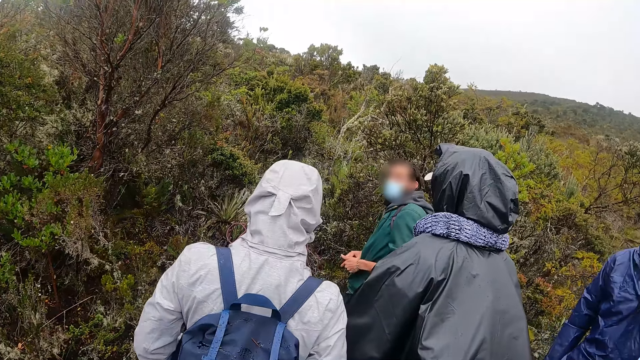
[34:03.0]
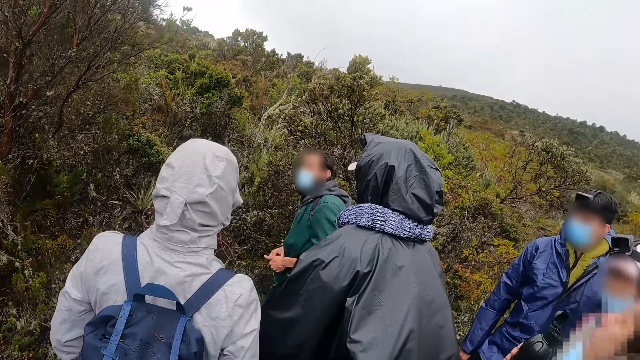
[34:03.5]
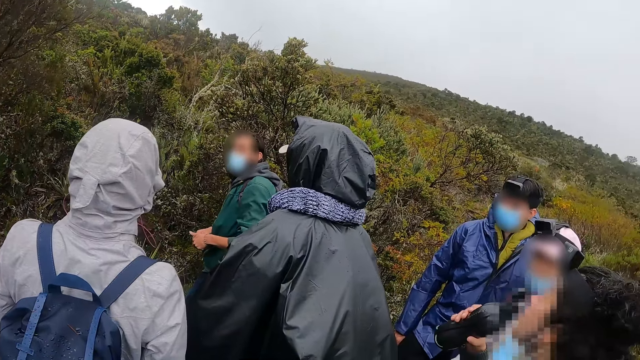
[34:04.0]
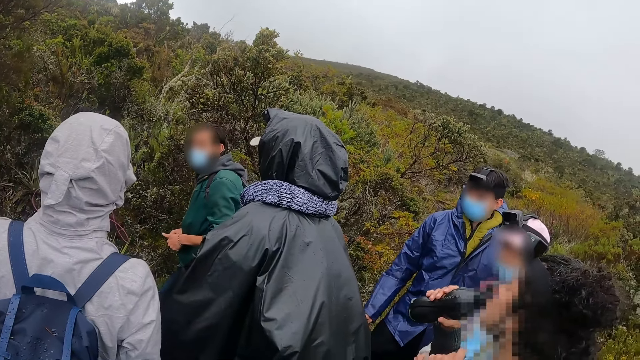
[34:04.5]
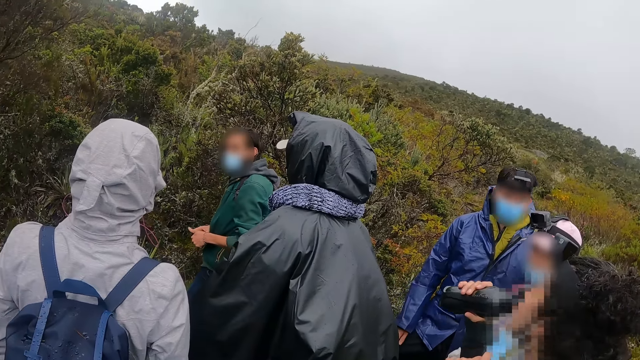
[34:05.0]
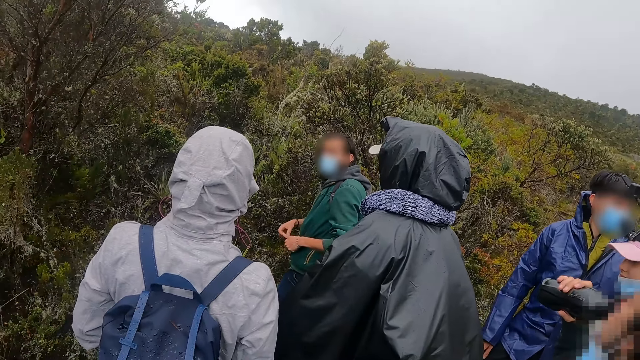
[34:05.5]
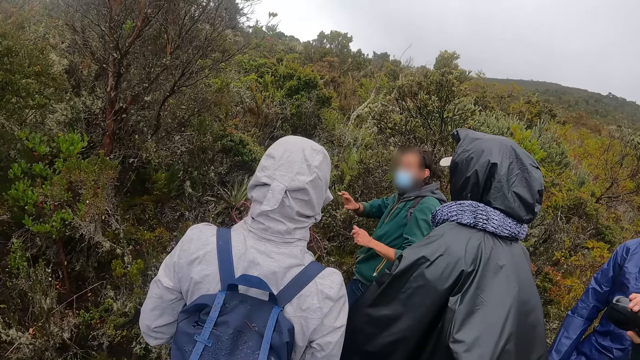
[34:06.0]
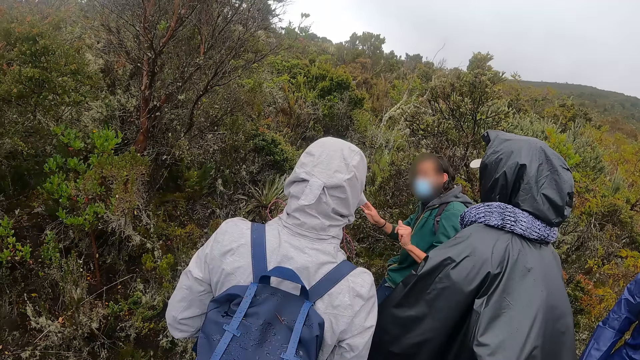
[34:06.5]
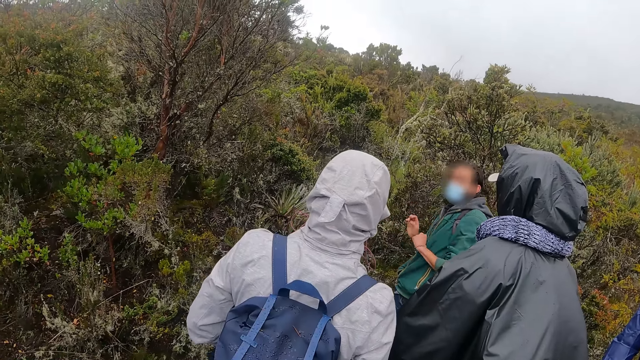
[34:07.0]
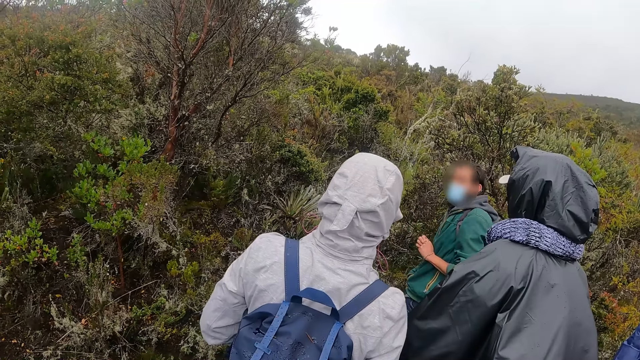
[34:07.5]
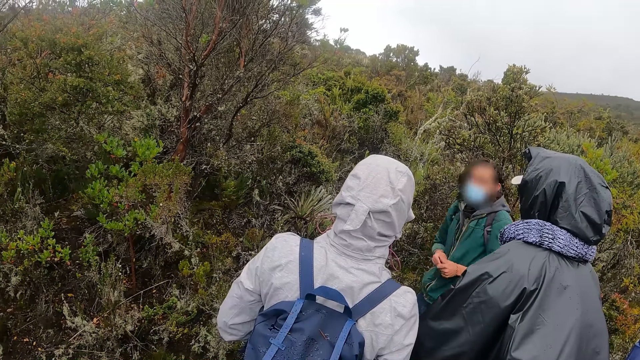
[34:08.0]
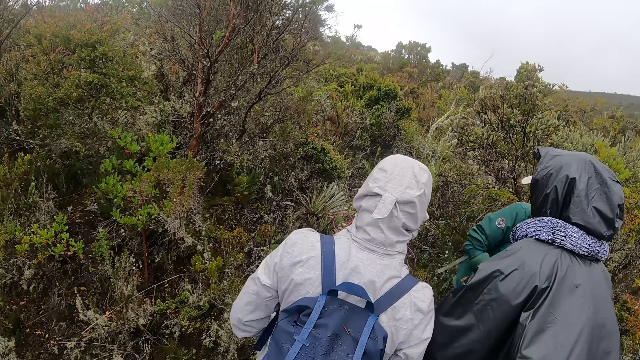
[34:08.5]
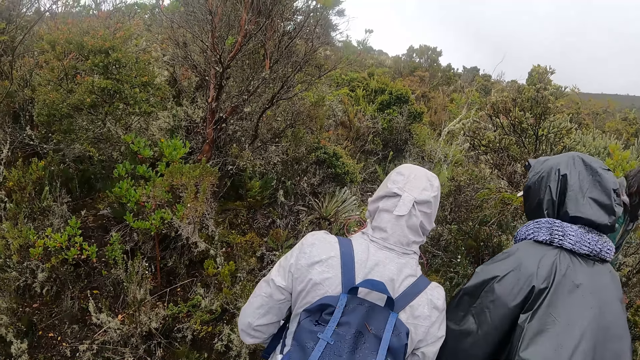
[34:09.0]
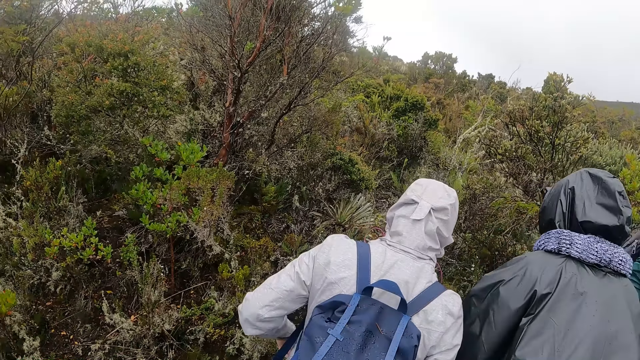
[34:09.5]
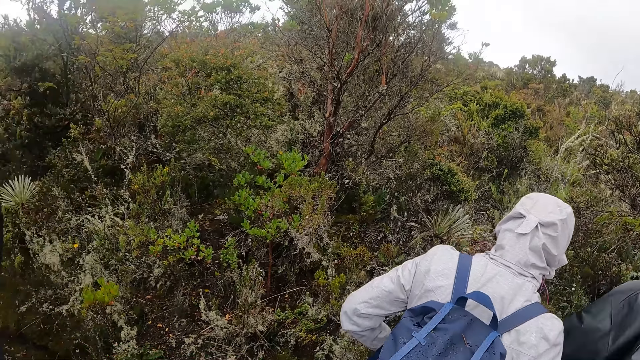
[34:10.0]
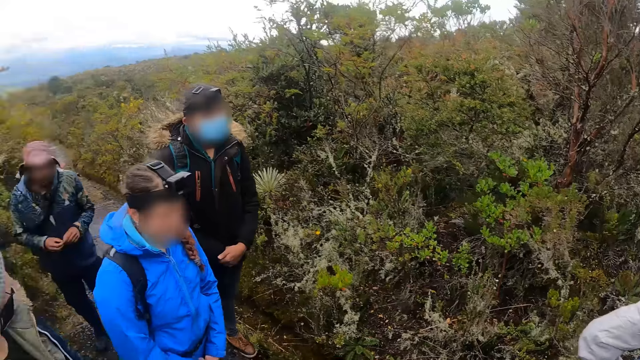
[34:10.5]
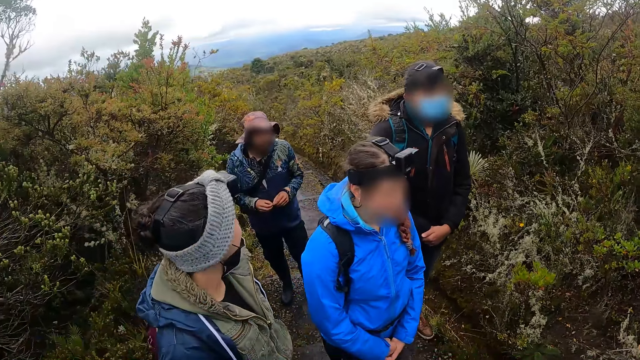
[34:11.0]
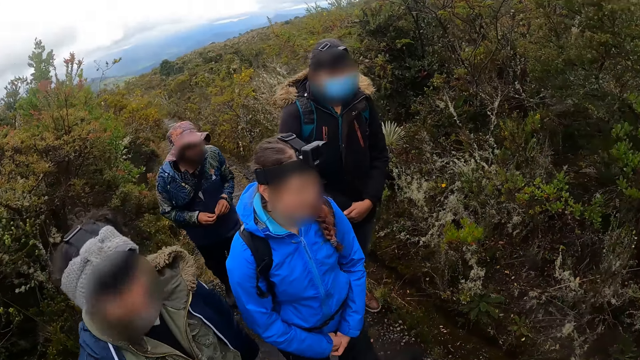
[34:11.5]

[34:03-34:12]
A woman drinks water from a bottle with her right hand.

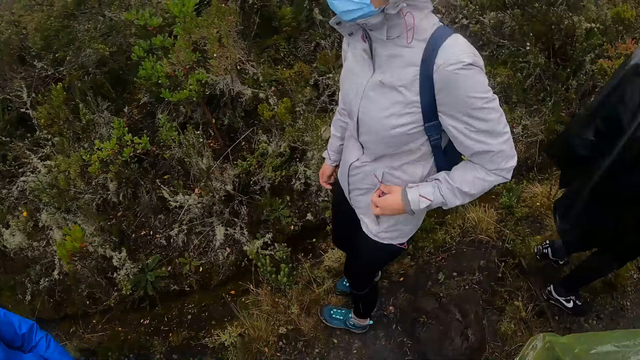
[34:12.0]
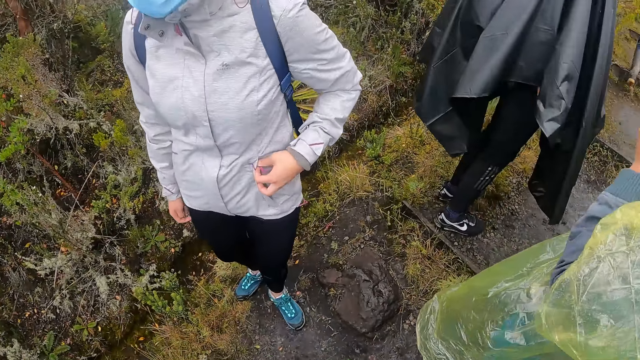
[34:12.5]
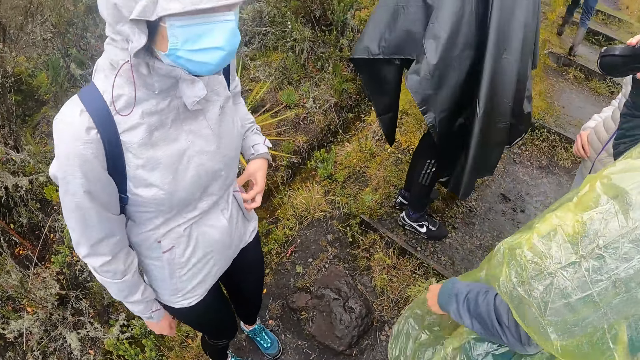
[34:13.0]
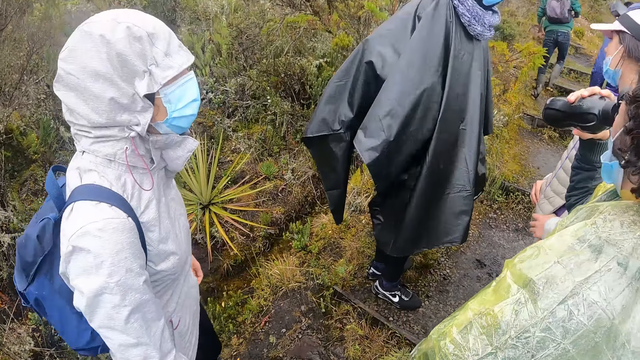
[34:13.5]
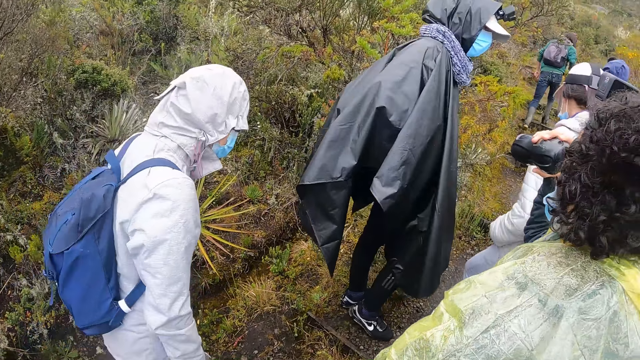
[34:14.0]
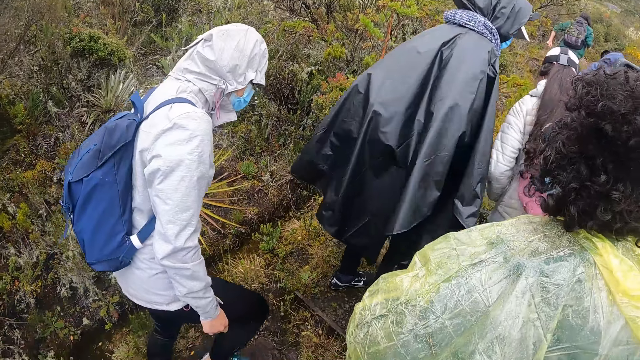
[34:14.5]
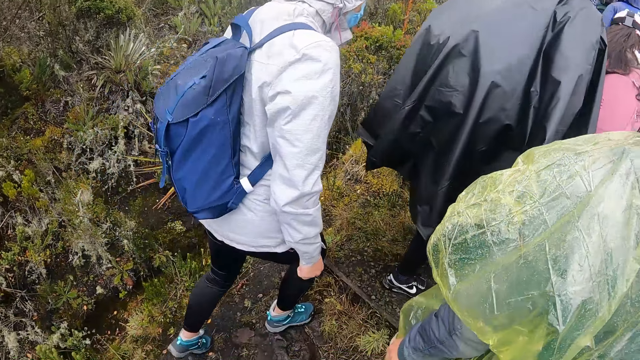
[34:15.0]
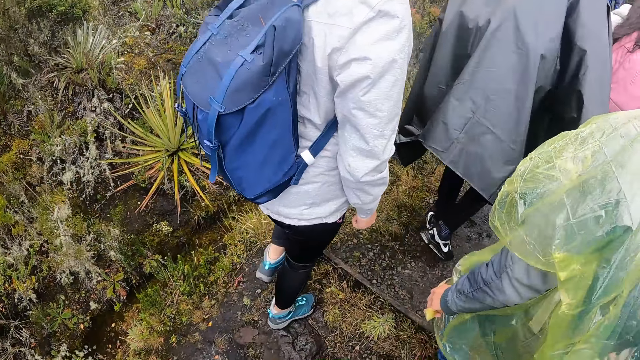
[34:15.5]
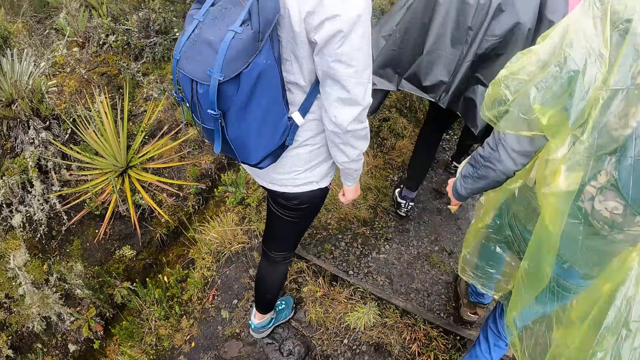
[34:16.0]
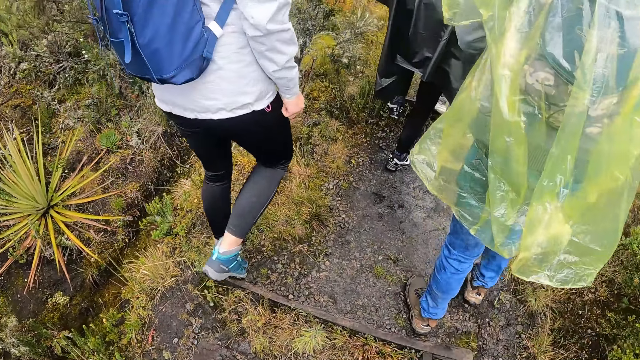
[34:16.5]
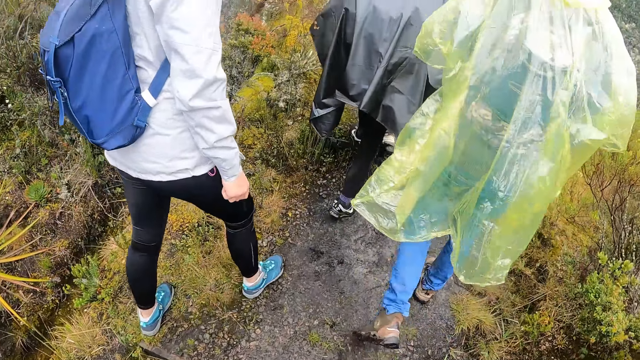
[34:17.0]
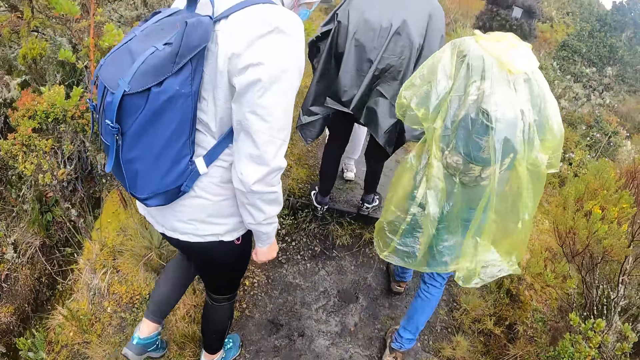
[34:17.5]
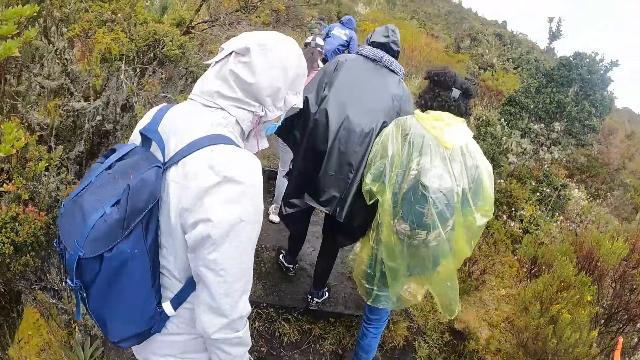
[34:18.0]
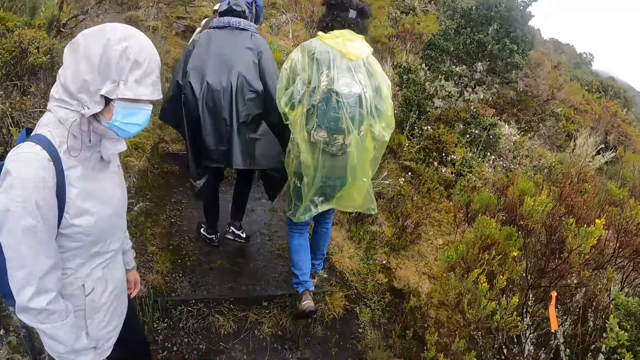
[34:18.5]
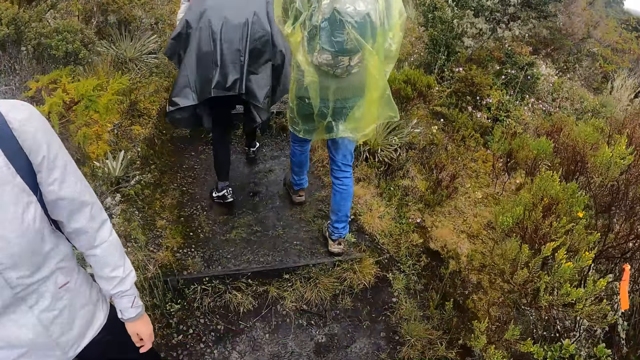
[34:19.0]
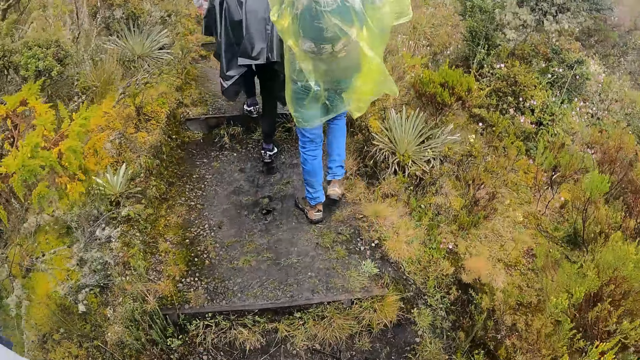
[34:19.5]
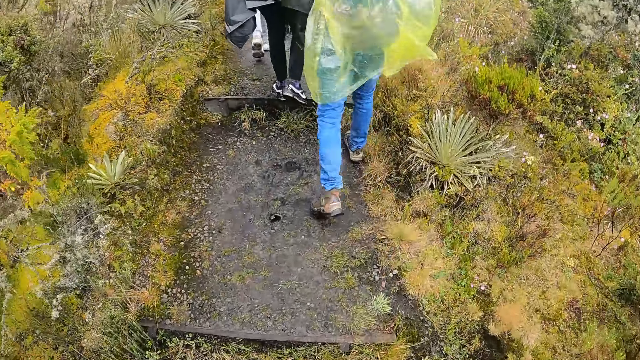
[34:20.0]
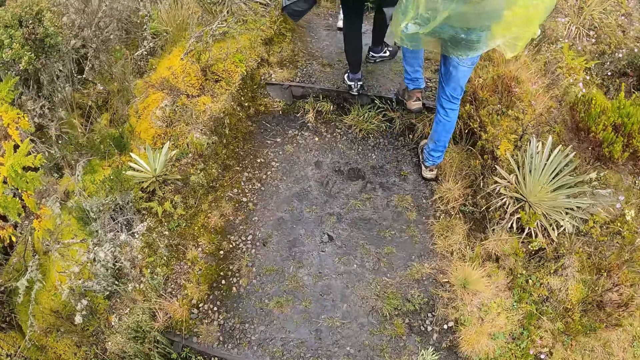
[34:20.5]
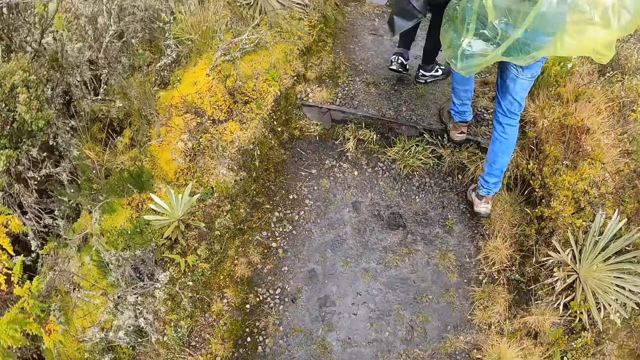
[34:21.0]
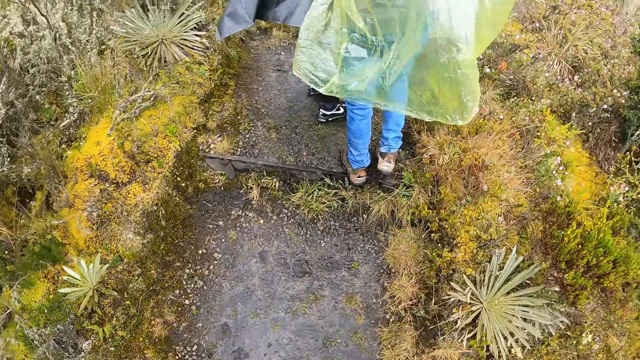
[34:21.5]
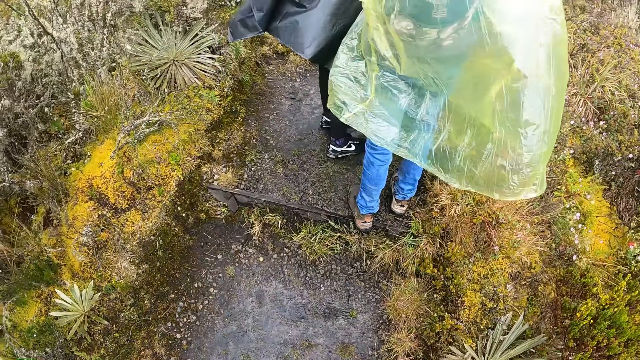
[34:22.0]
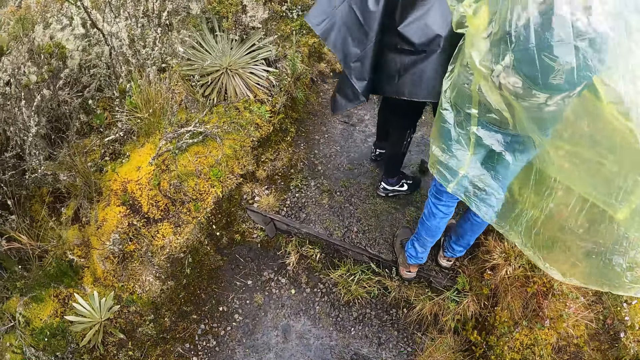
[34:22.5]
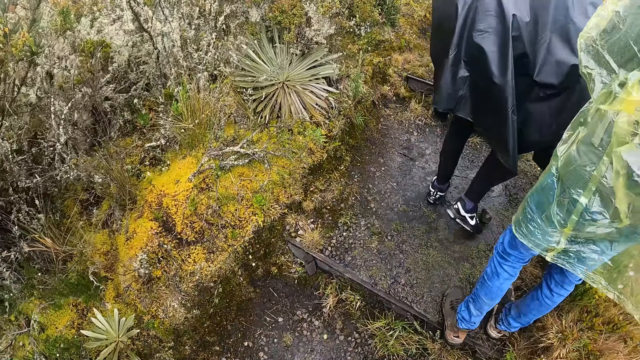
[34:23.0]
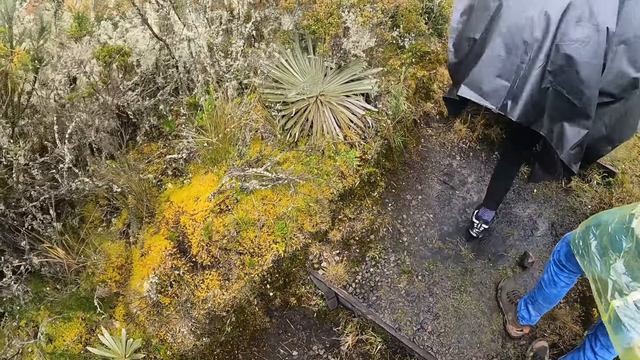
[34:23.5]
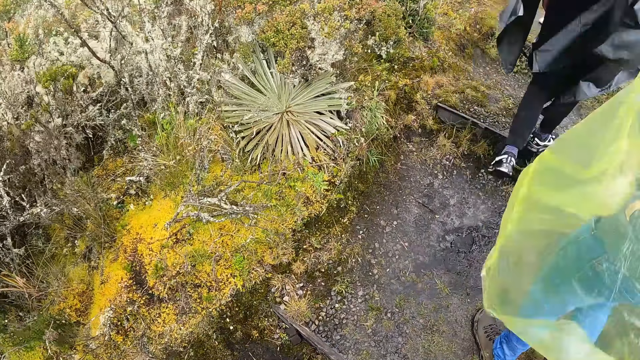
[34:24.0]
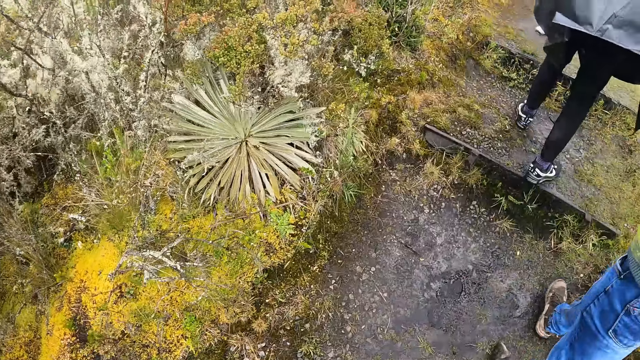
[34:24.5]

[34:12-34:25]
A person holds the water bottle with the right hand. The camera wearer walks across a walkway in the forest with the group of people. The person walks in the forest.
